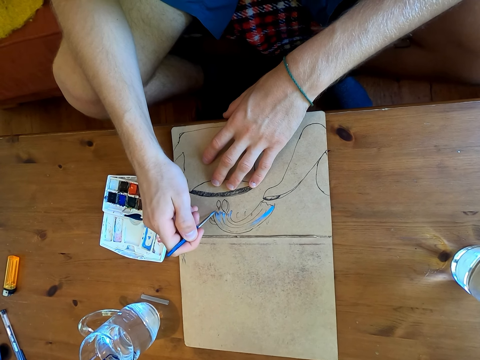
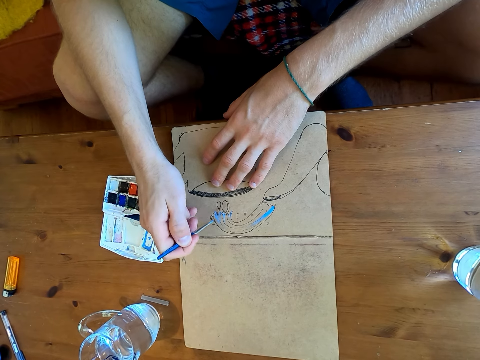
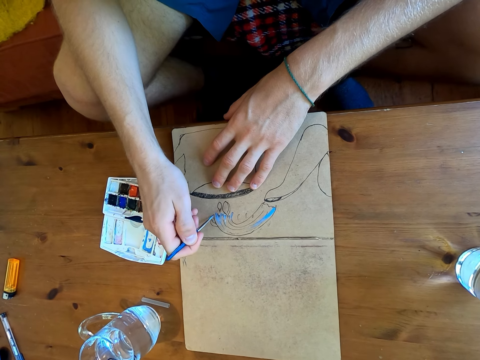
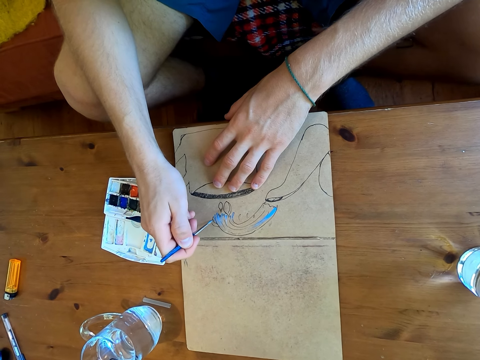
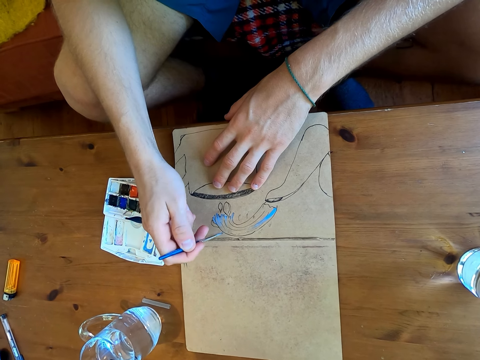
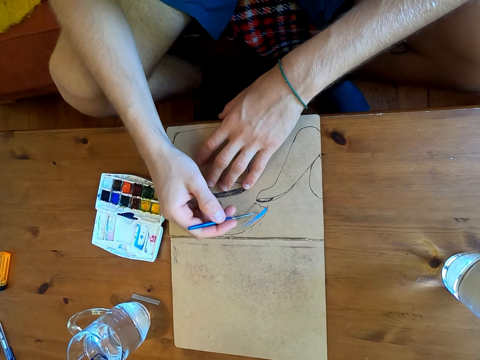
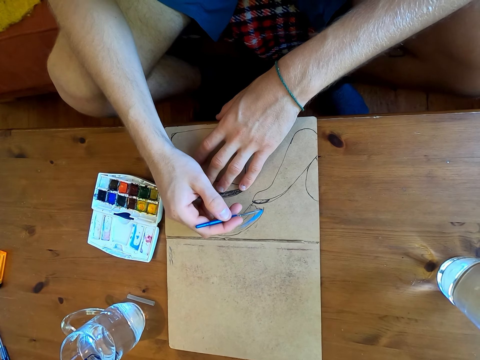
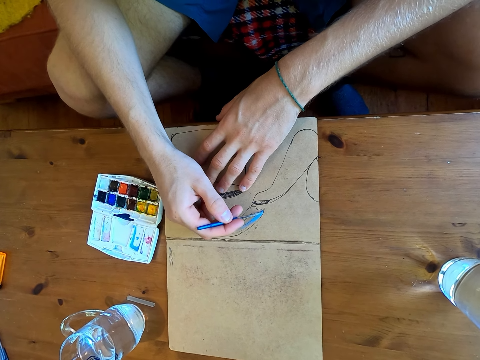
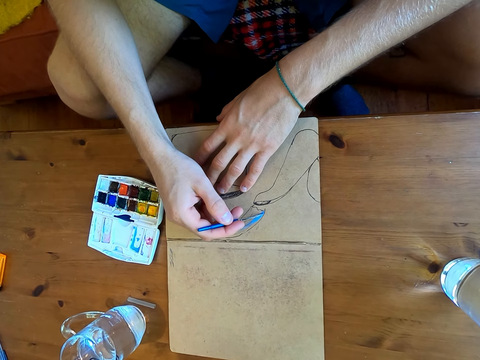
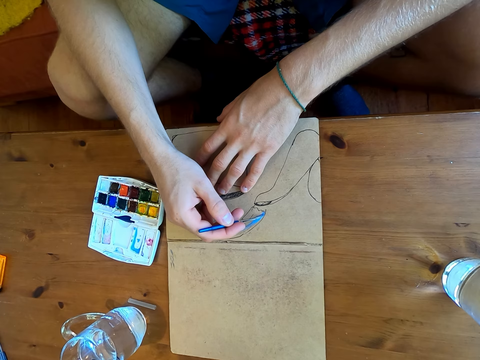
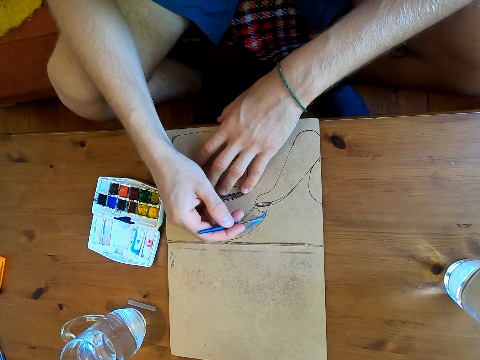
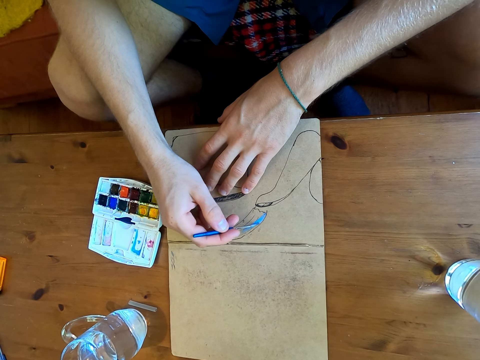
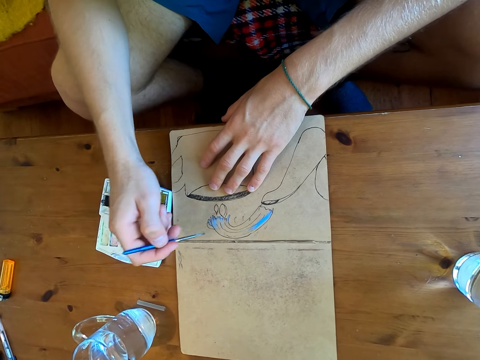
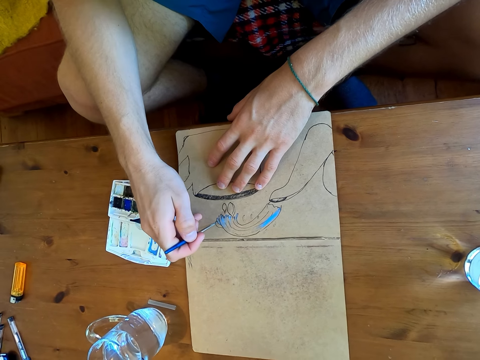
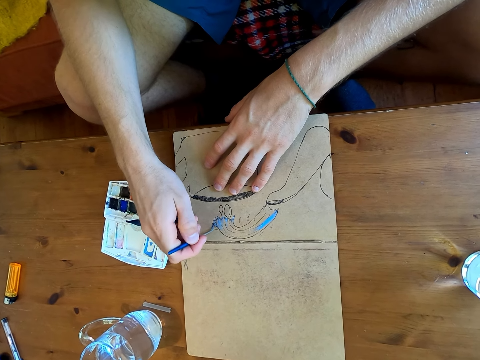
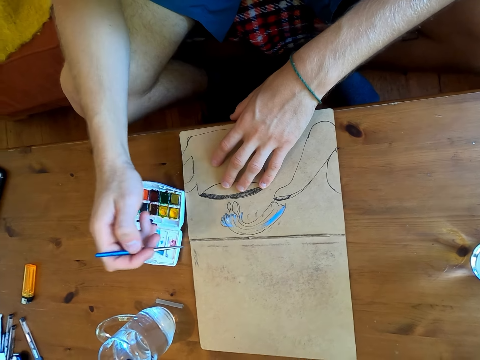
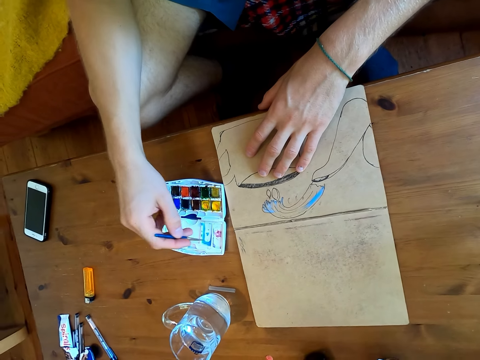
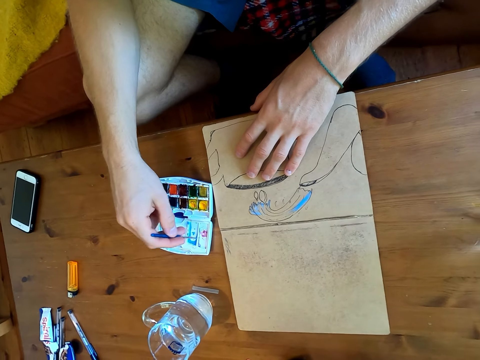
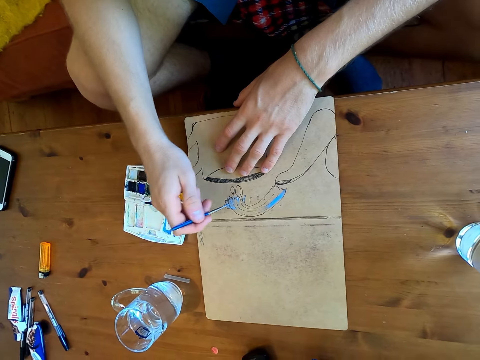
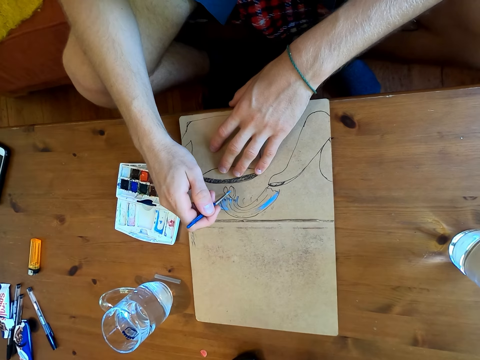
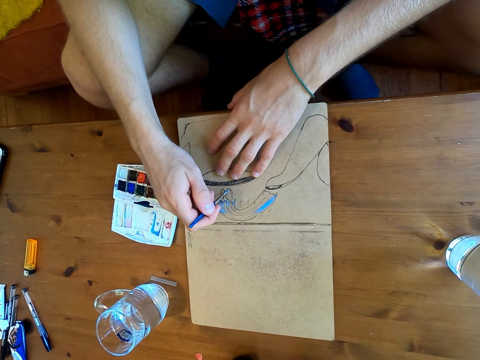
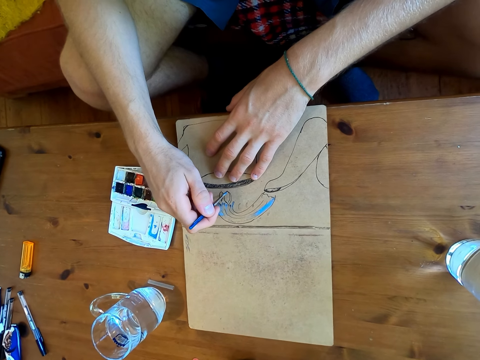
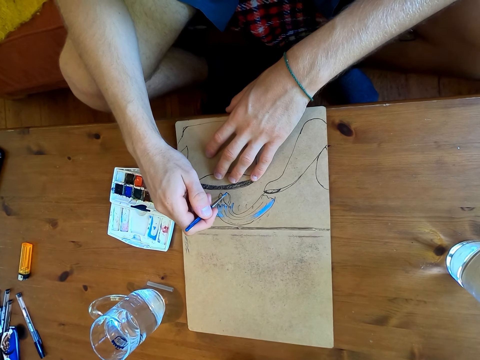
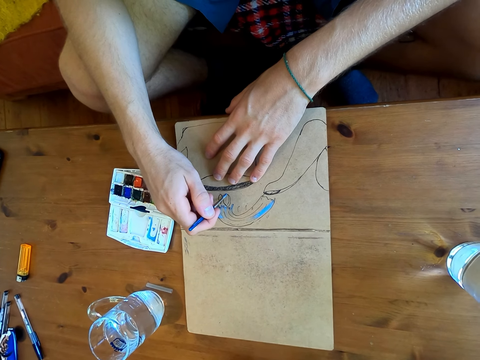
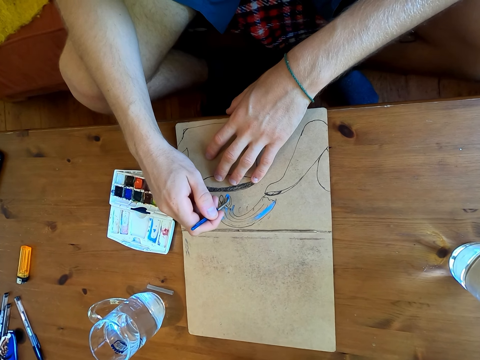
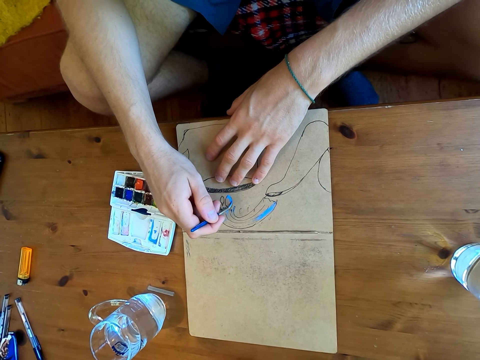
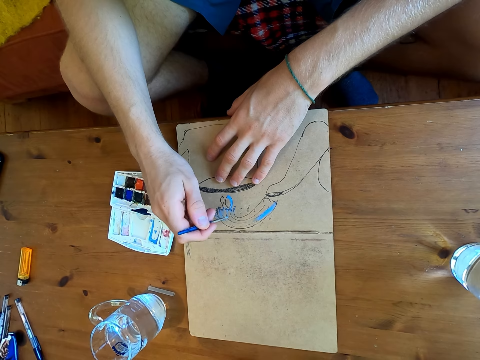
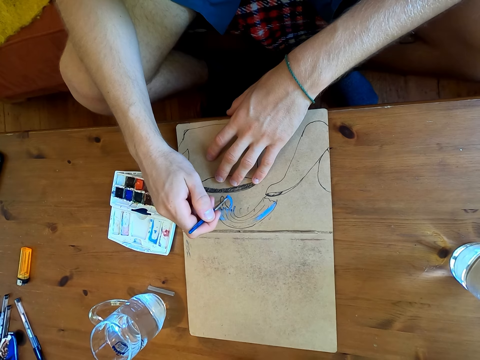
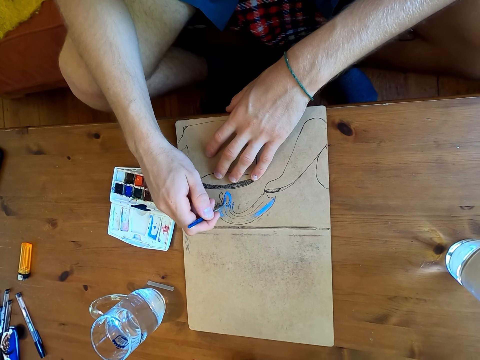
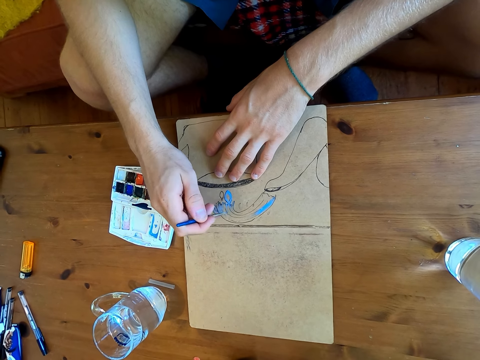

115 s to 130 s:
The camera wearer immerses the brush in watercolor. They paint on a paper.

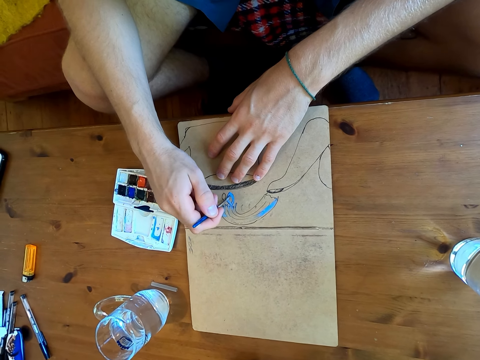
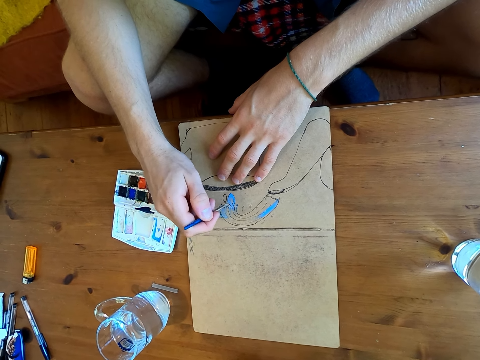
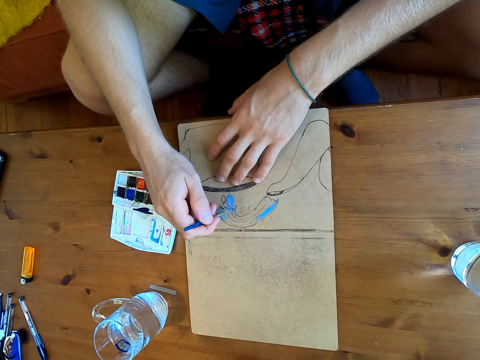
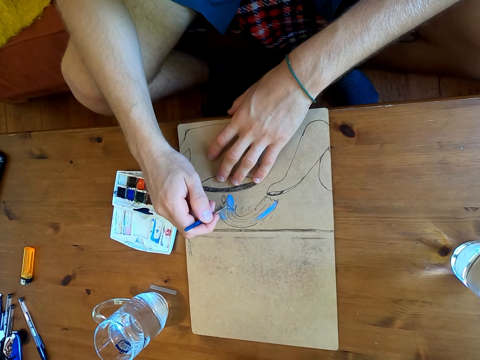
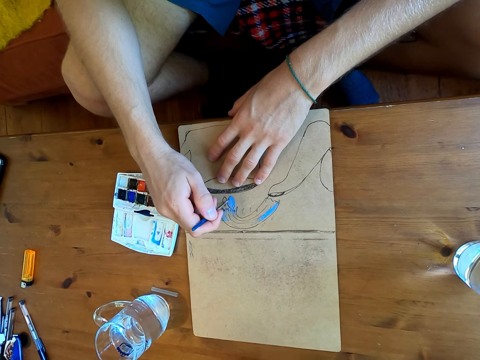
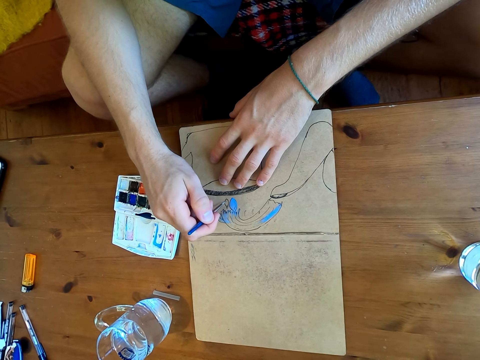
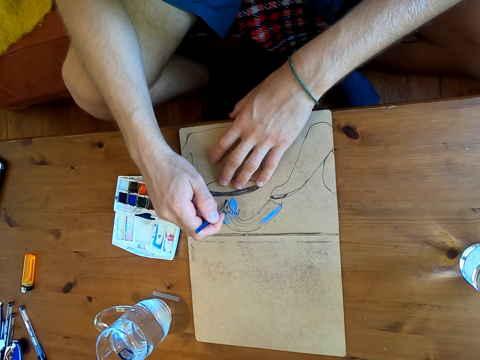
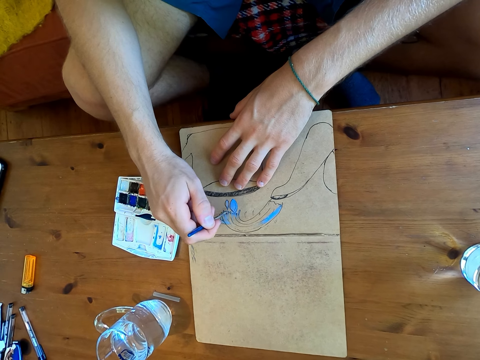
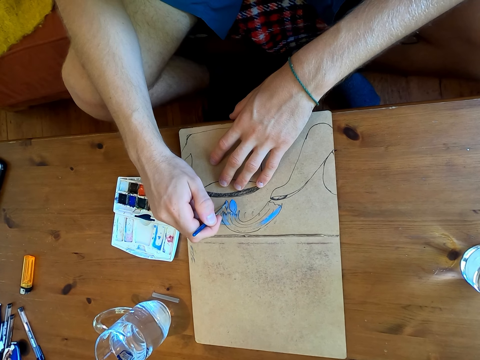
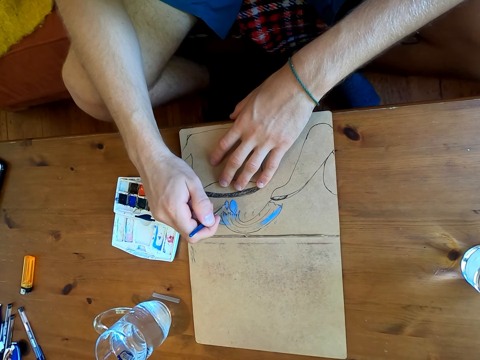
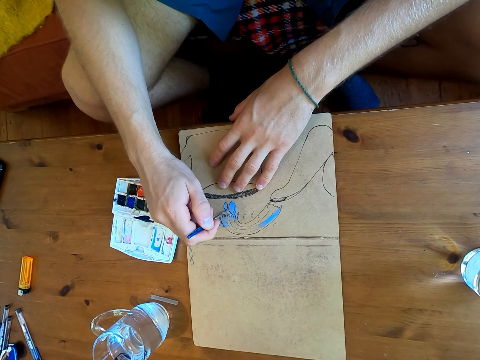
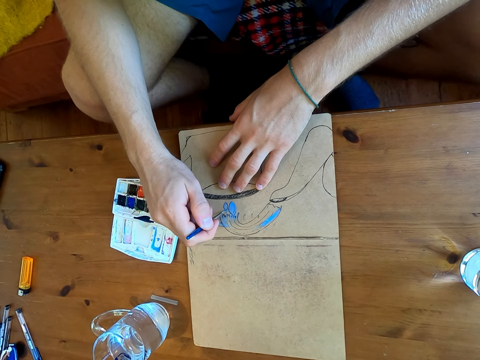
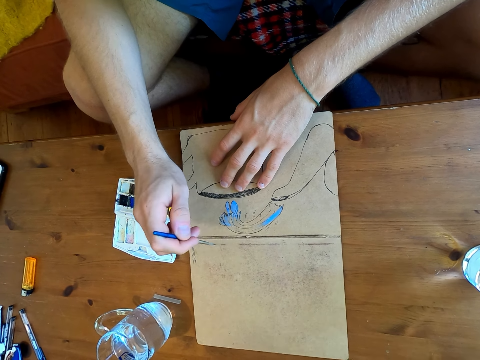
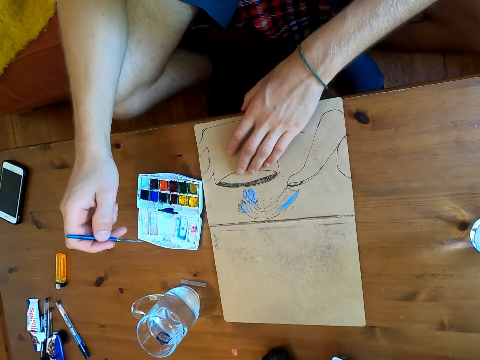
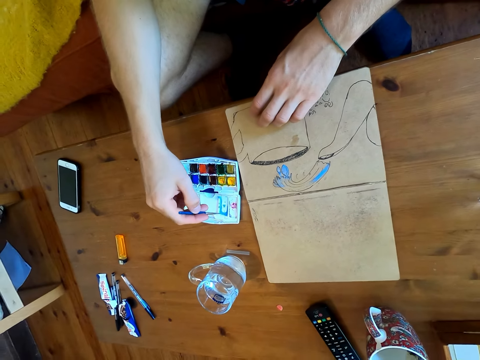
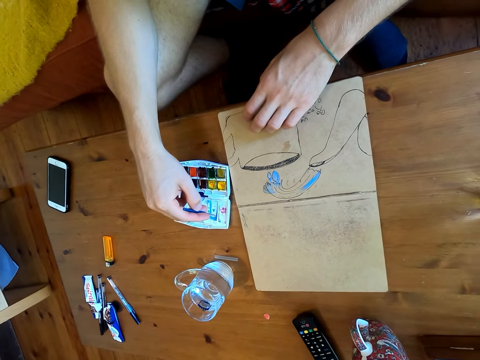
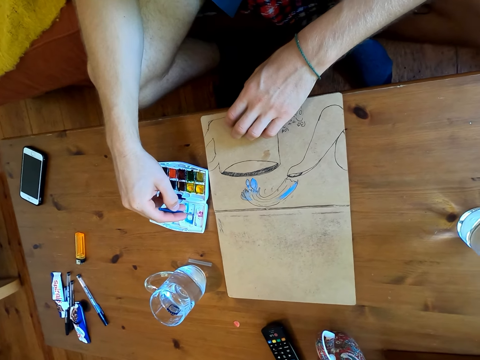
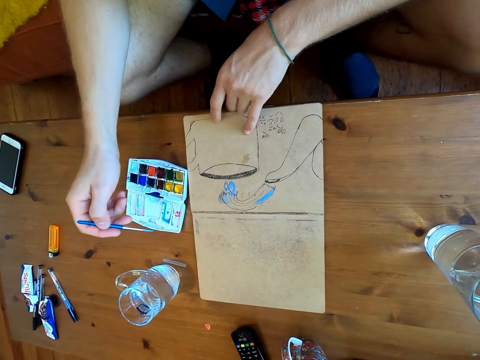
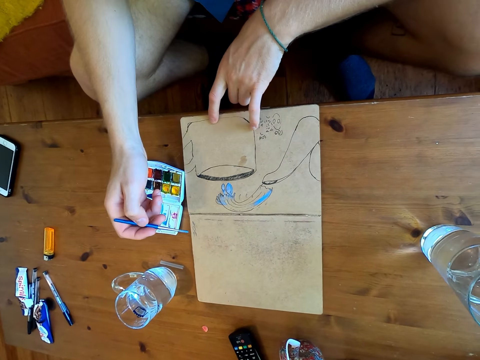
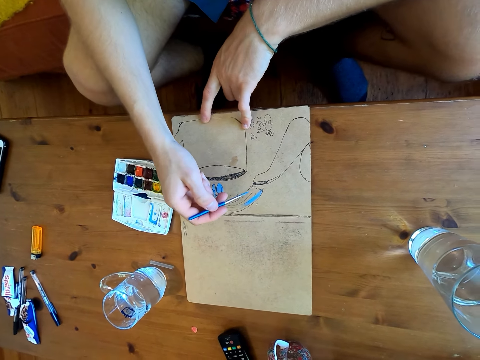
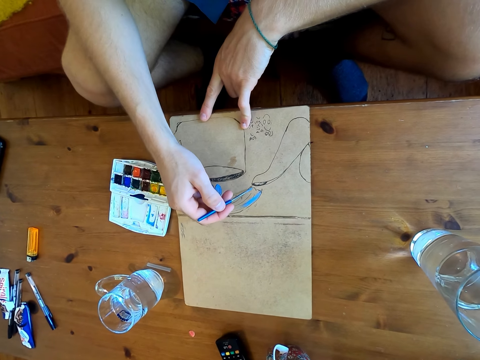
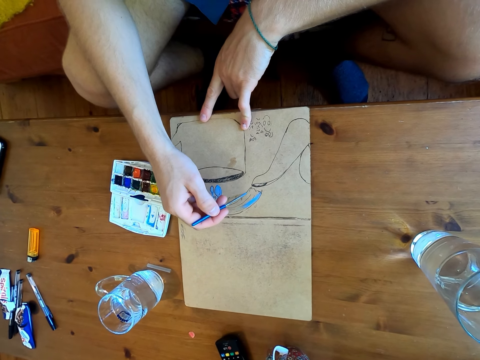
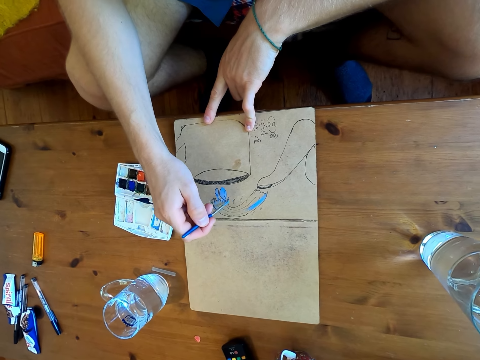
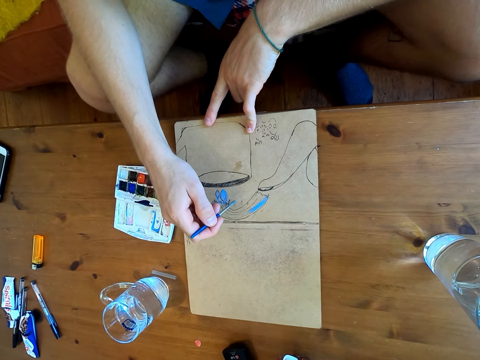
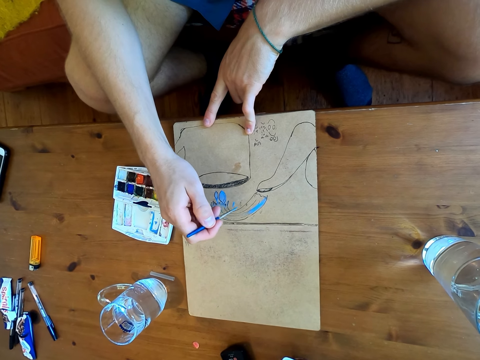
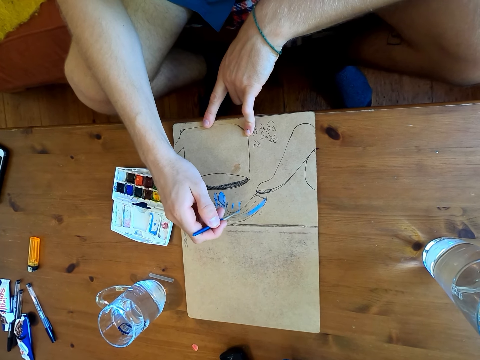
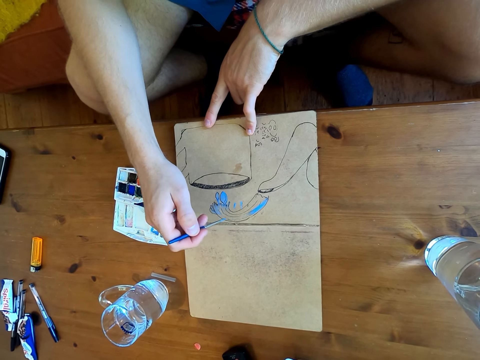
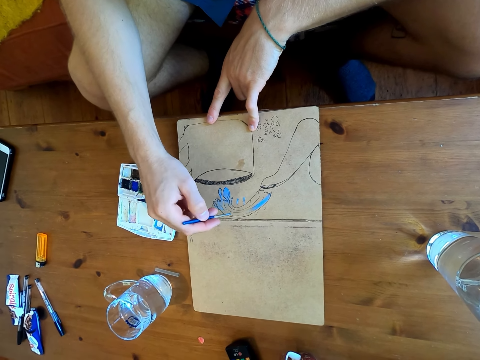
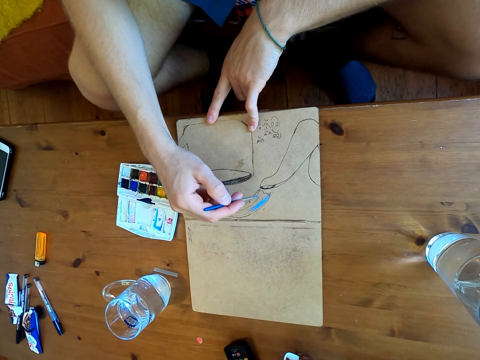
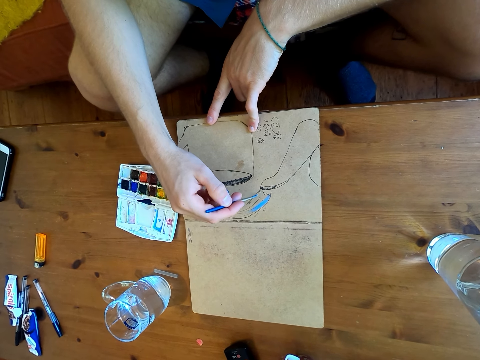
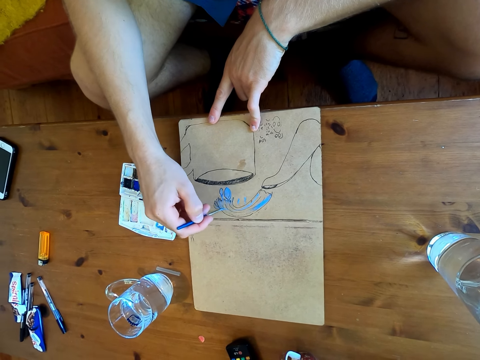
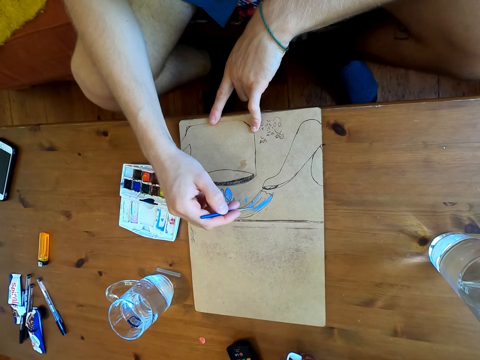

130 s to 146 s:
The camera wearer immerses the brush in watercolor. They paint on a paper.
